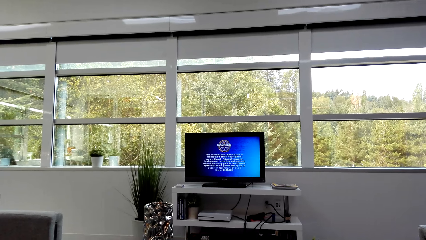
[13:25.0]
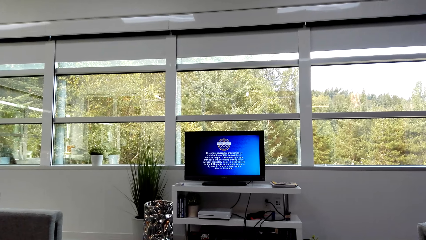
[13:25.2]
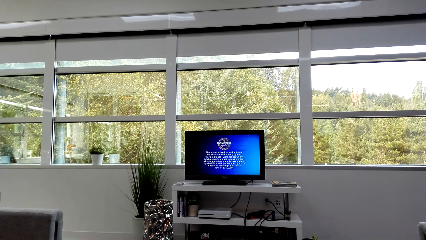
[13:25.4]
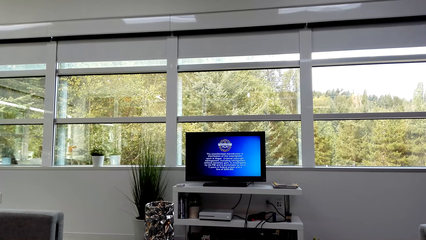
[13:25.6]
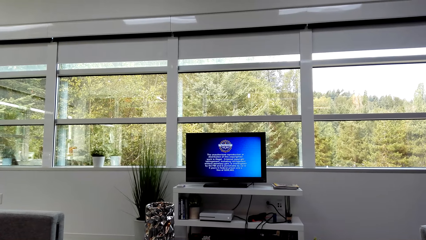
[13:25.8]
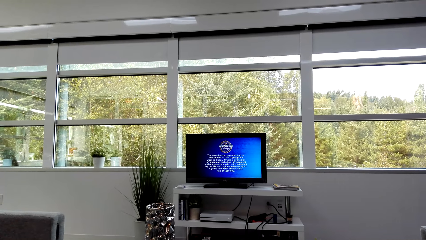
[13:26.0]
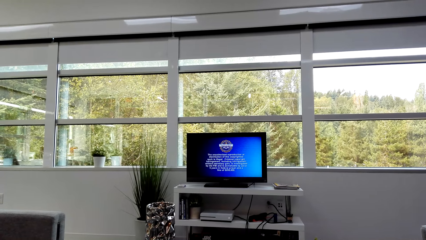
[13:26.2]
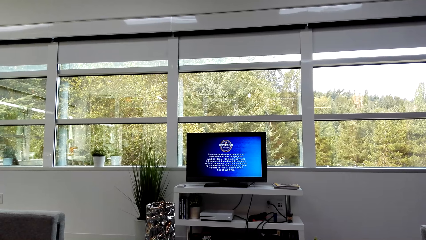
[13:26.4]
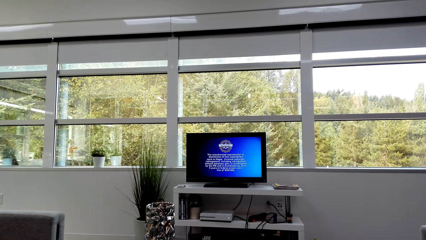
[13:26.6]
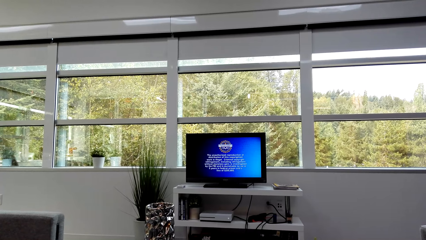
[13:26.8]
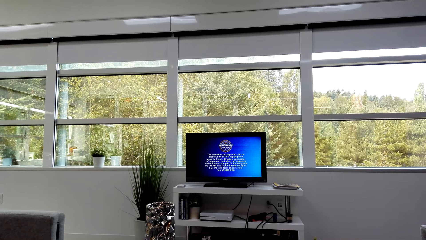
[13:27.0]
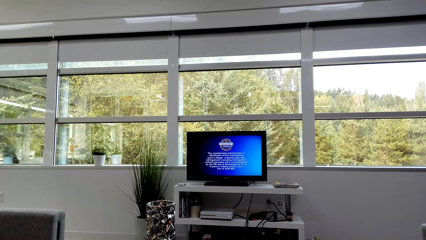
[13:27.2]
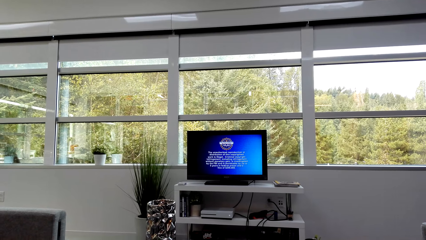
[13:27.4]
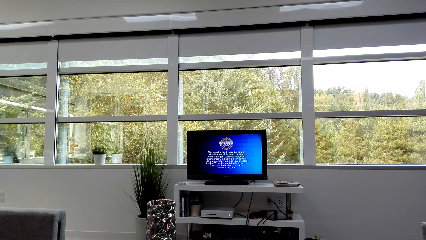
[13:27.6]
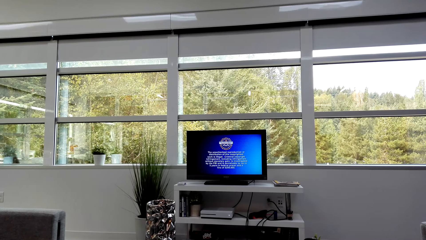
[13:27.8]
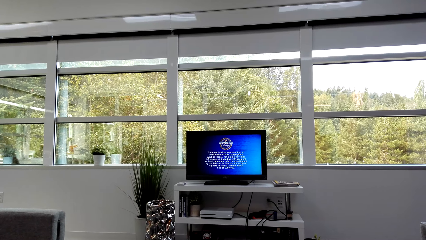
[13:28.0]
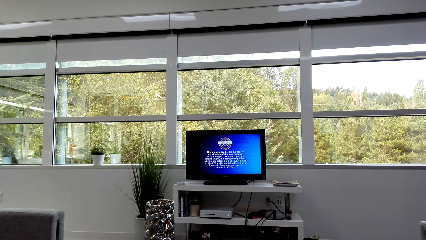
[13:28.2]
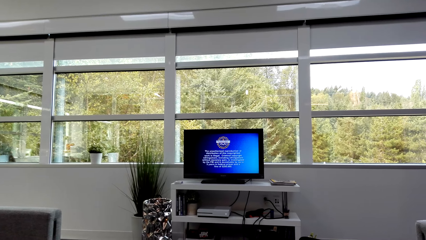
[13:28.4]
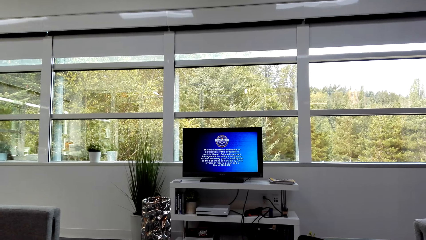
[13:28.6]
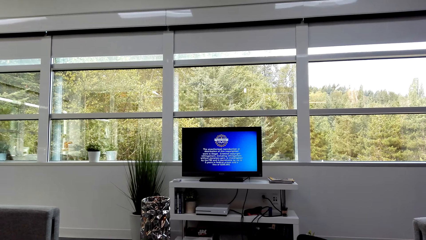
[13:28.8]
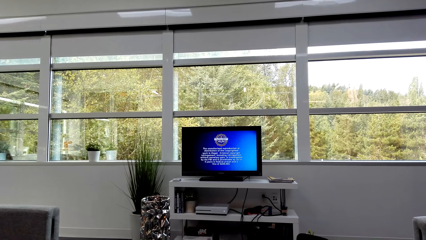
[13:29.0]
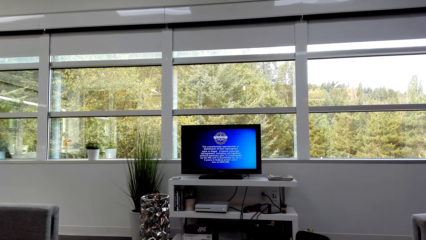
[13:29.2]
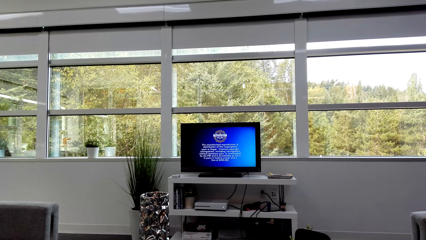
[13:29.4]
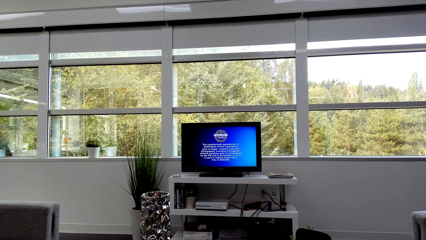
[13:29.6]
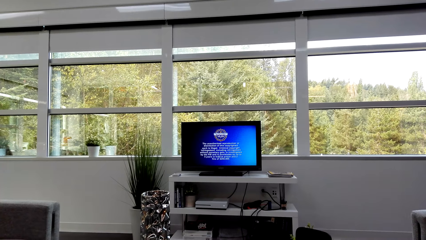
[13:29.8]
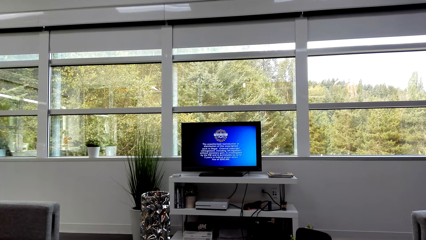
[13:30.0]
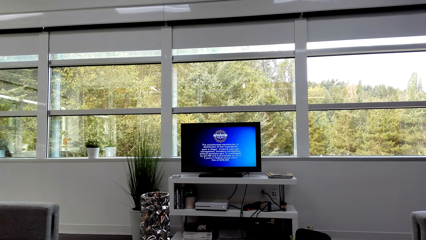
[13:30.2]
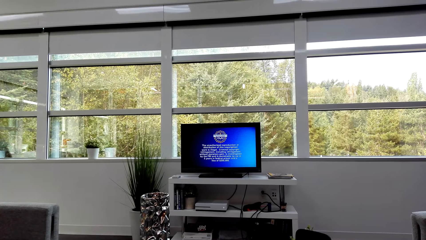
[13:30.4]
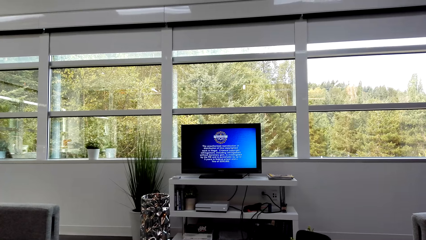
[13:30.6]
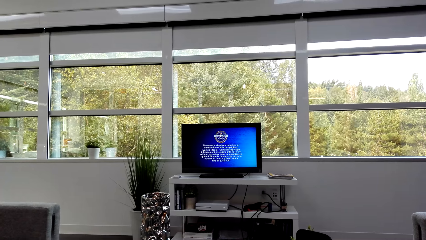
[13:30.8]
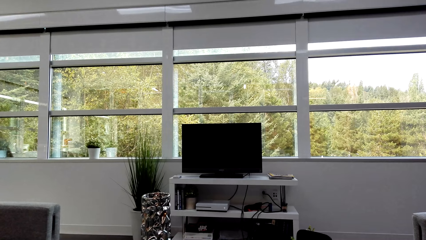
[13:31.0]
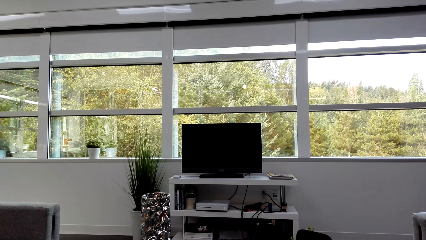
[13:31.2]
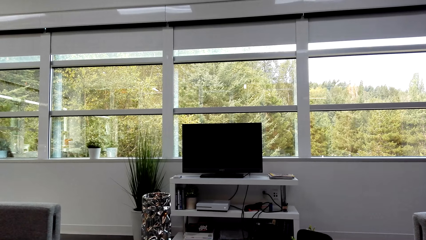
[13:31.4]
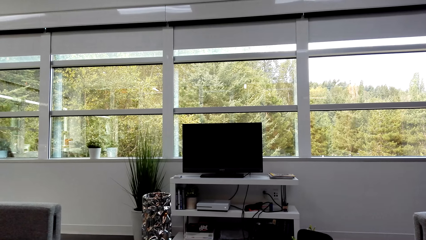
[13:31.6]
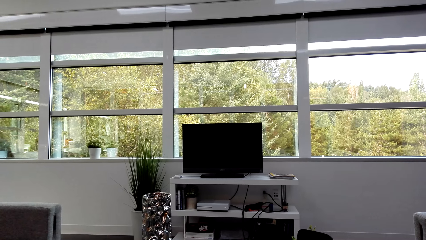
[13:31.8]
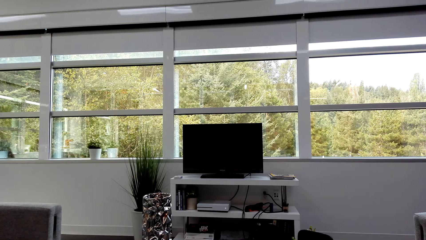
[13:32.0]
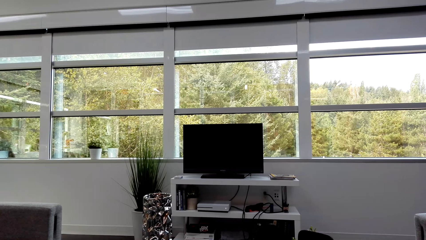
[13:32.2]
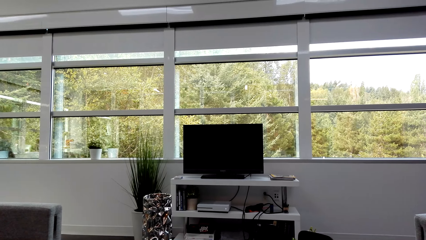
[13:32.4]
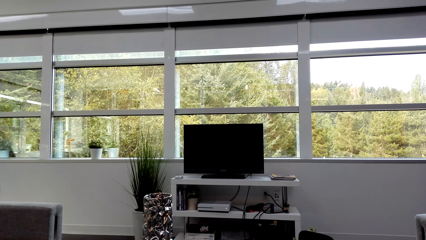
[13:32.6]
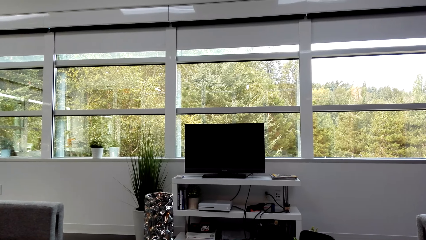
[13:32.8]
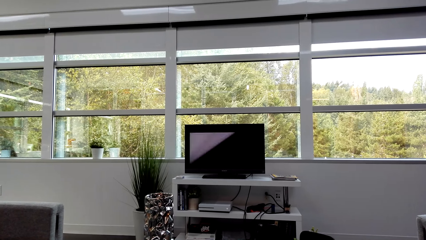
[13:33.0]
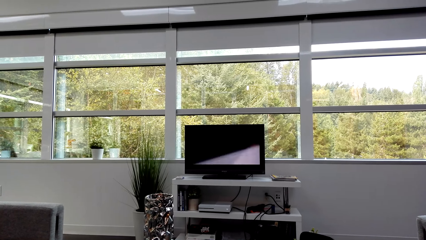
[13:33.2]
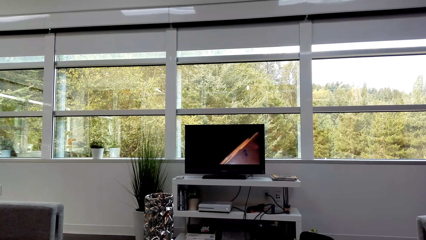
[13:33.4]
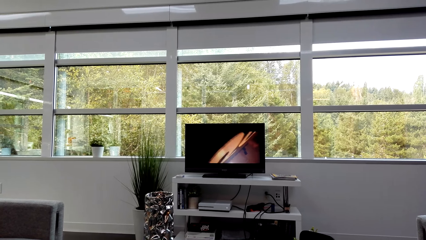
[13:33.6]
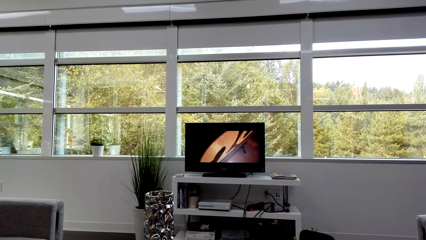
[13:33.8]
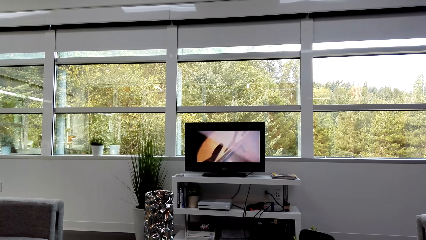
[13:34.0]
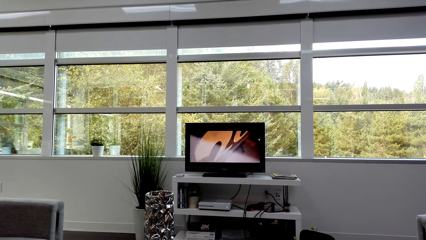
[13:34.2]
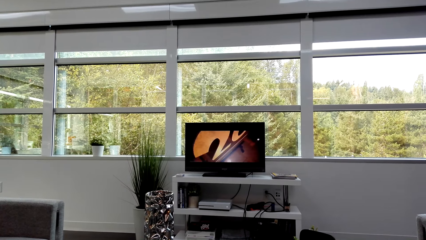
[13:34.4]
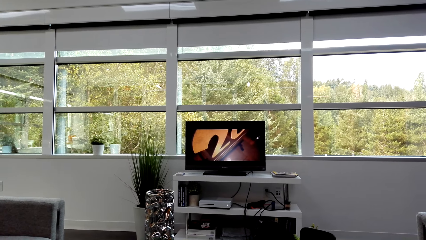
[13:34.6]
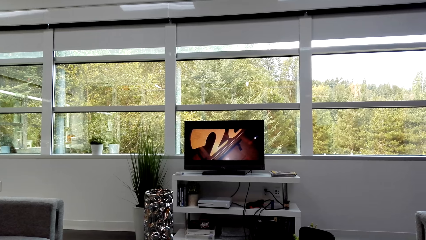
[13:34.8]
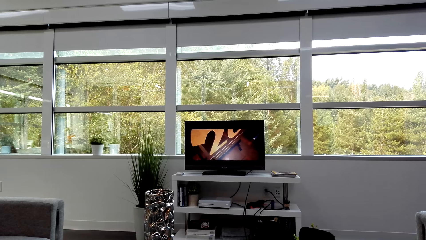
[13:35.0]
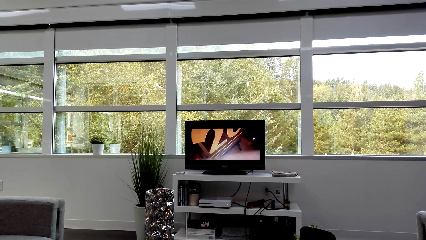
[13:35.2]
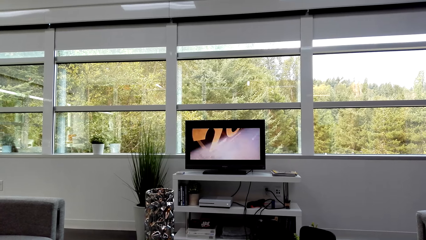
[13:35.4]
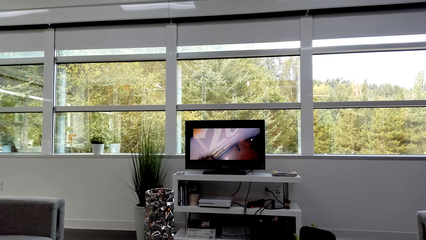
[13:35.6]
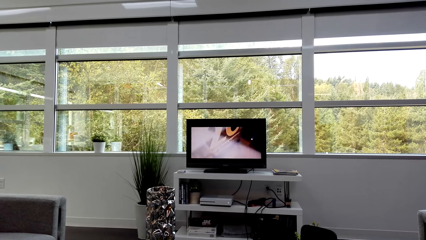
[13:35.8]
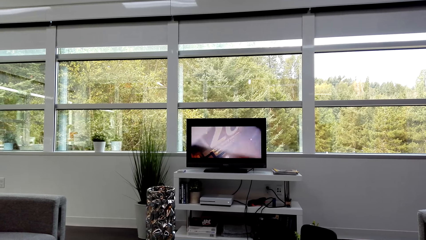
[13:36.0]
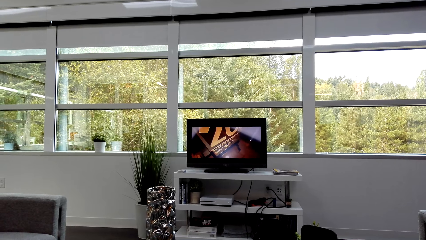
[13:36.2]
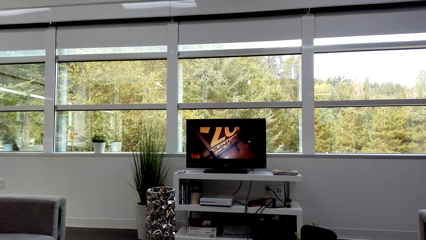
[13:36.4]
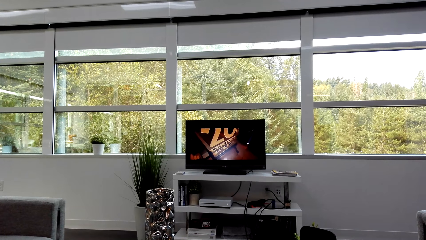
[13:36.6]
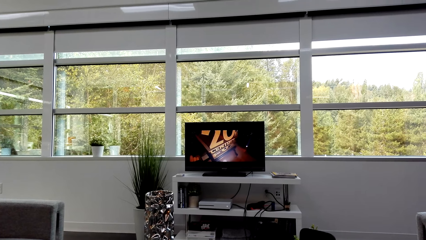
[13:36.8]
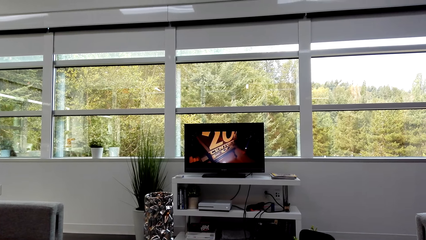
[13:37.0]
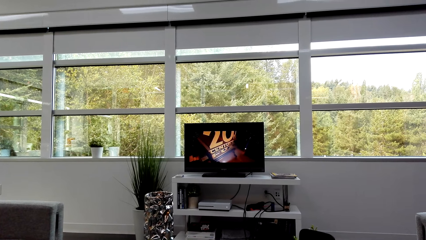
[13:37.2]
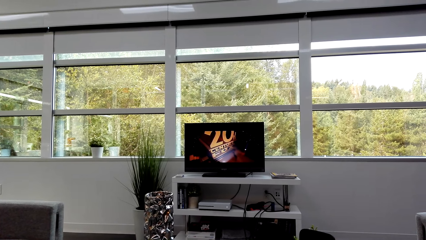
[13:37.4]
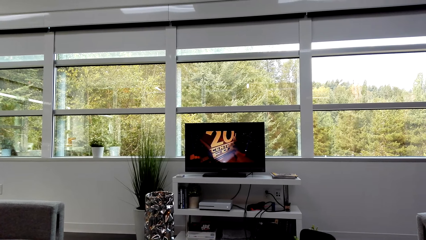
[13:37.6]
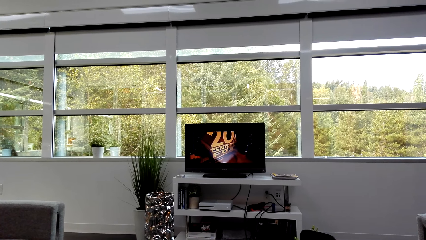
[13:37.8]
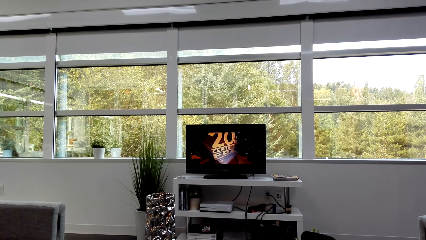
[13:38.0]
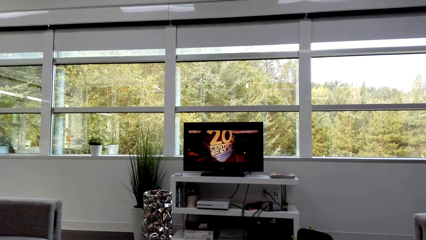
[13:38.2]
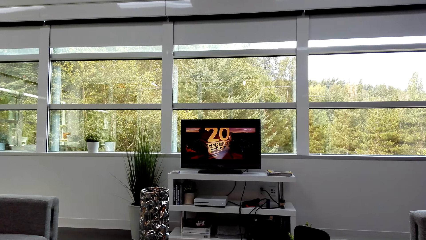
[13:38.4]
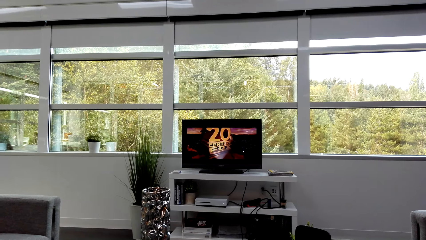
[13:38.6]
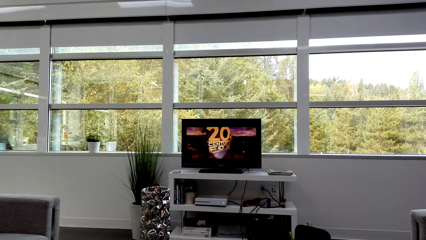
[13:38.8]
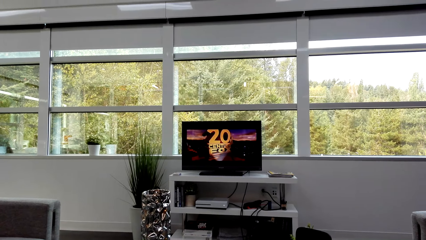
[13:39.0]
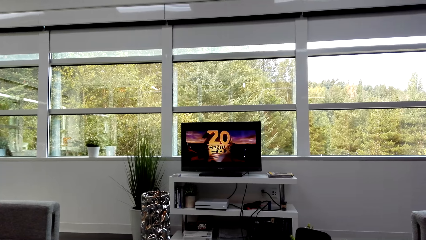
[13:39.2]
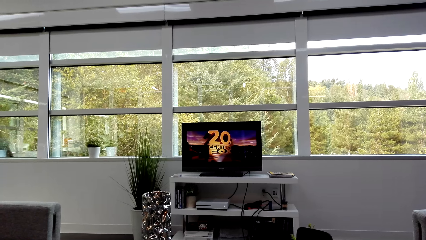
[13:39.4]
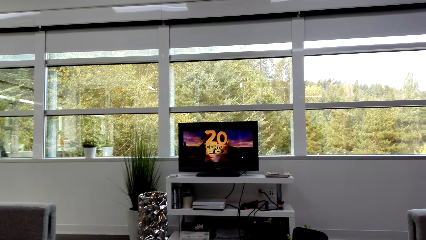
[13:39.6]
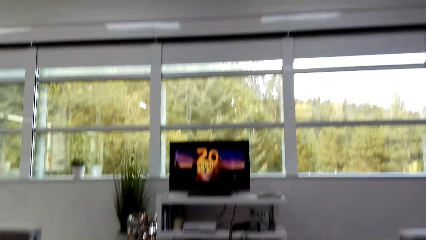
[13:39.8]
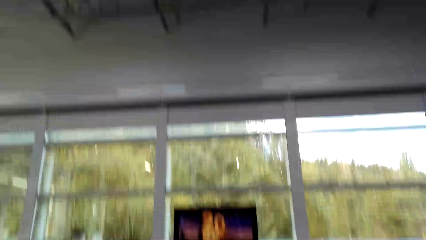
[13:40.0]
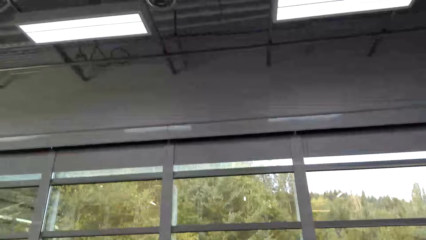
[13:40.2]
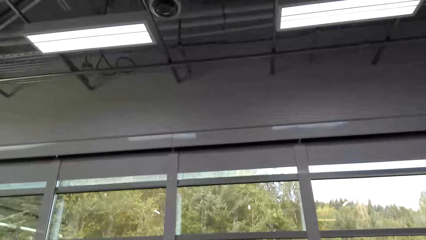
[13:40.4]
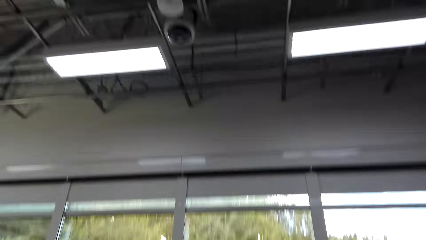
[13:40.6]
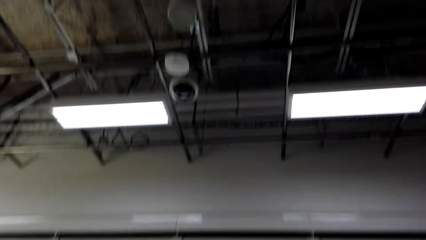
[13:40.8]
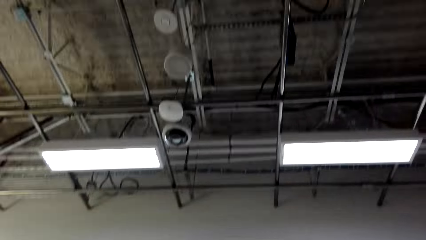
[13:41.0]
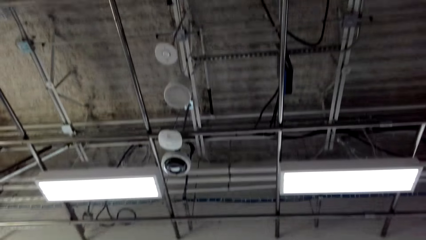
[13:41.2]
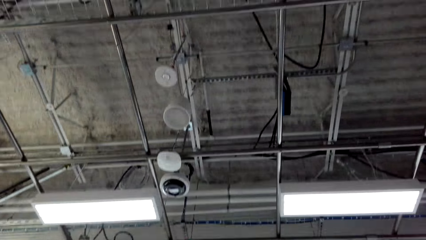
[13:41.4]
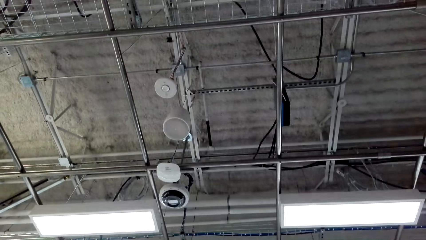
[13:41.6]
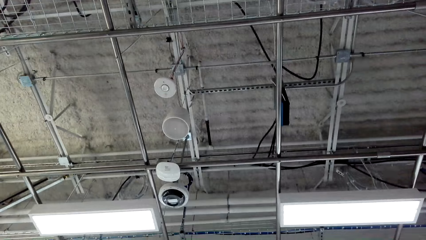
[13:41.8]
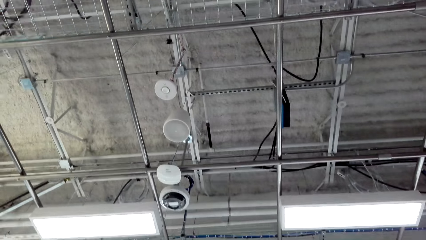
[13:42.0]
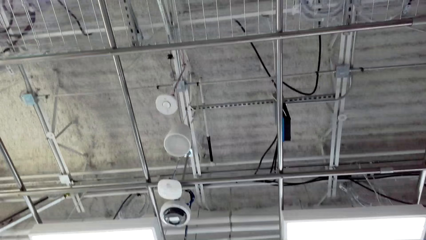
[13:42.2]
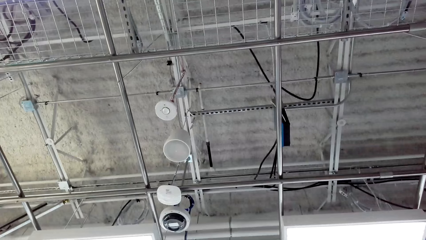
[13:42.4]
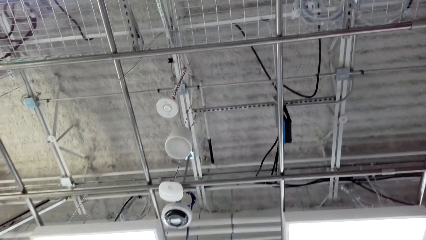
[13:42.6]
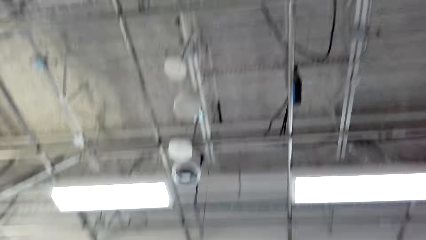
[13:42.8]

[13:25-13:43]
The camera wearer looks up.
